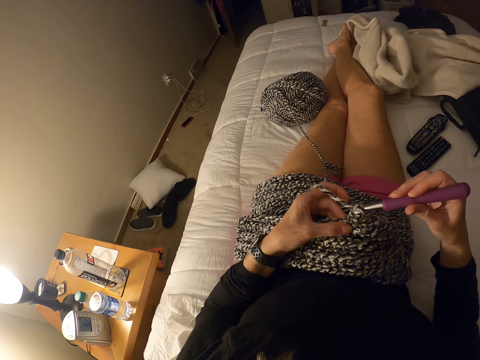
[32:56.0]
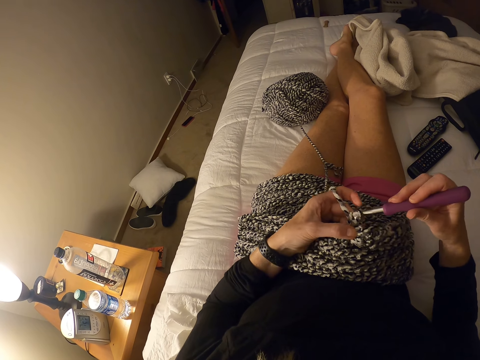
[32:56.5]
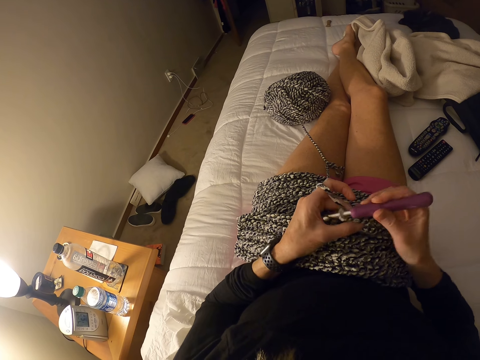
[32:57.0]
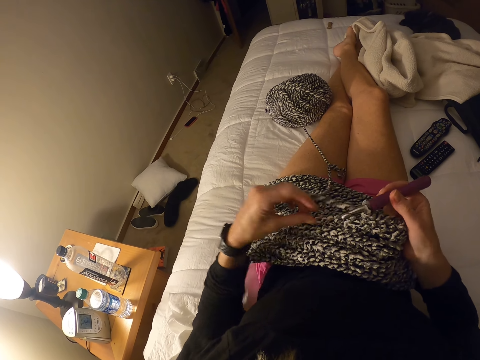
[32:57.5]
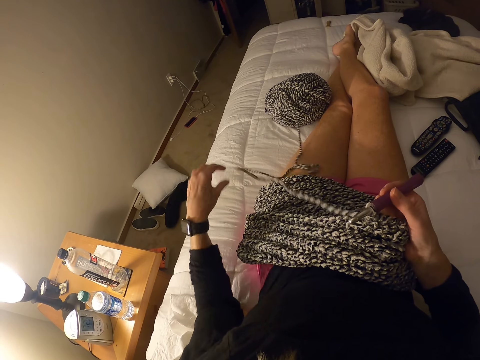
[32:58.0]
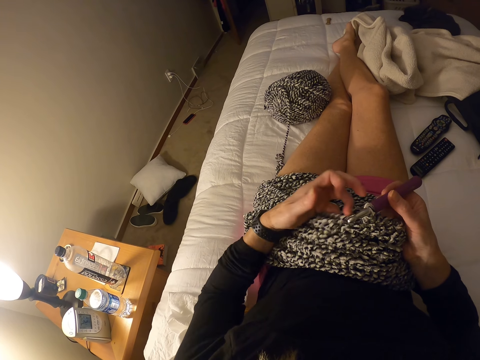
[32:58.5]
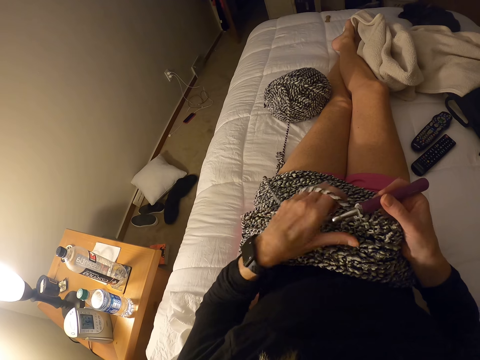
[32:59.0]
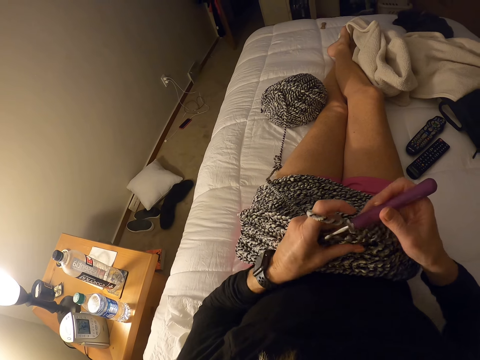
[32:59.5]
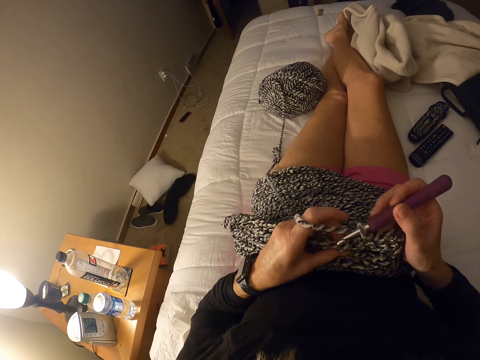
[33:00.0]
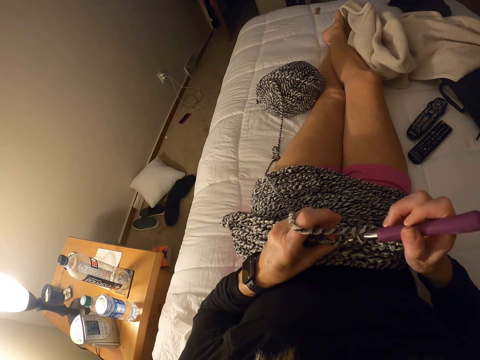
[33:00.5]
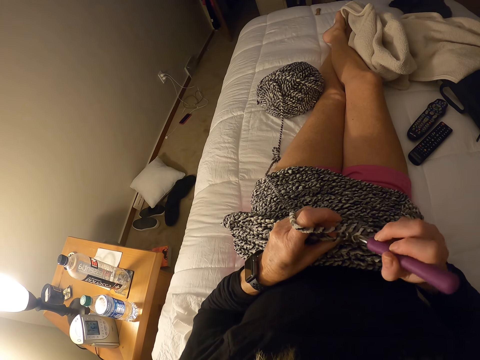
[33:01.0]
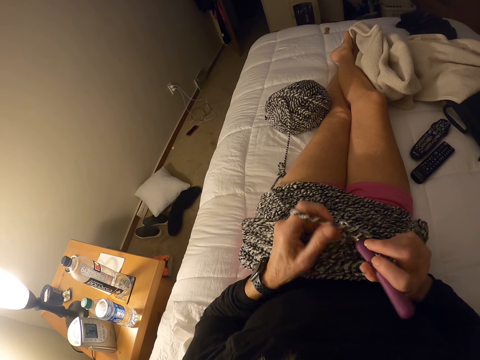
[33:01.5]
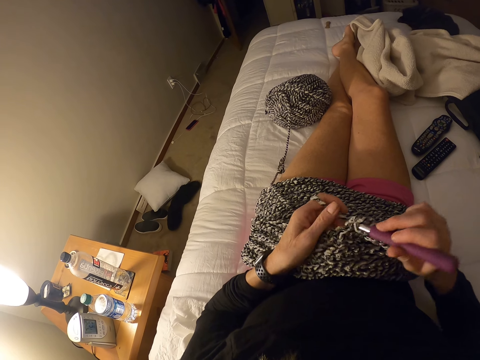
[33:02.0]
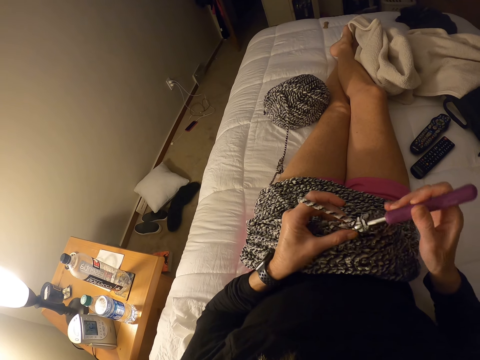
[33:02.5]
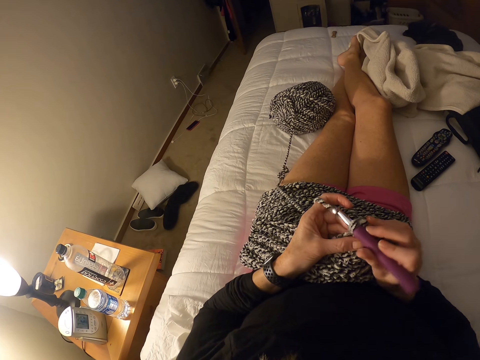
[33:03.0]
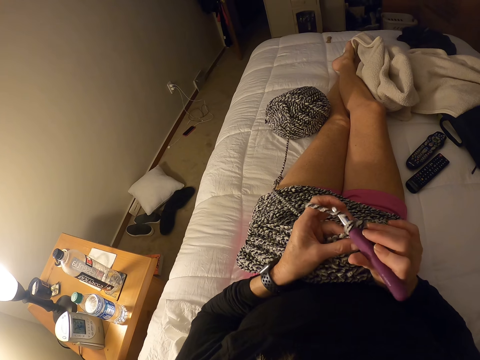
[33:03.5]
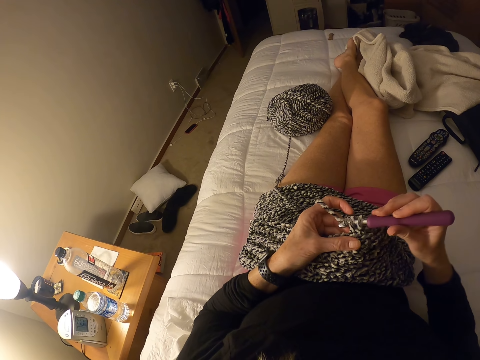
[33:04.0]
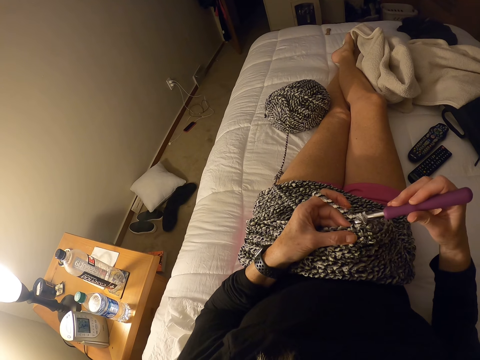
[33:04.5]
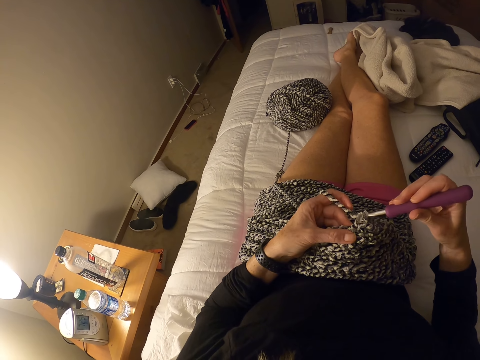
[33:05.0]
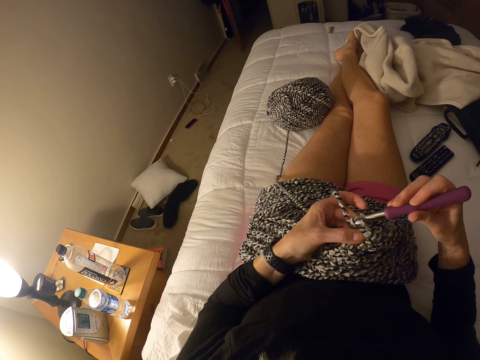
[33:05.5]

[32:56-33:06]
The camera wearer adjusts the yarn on her left hand. She ties the yarn on the hand. She crochets a piece of cloth using the crochet hook with the yarn on her lap.

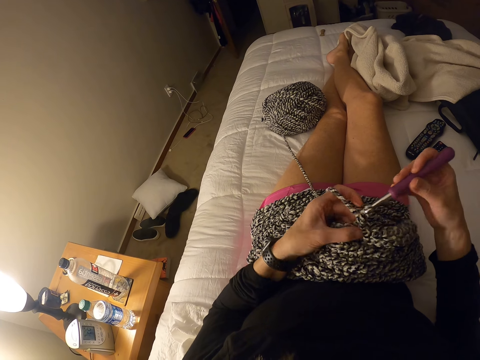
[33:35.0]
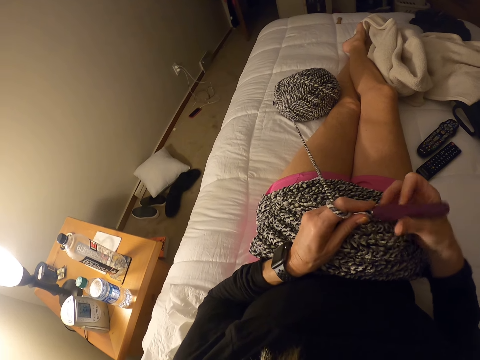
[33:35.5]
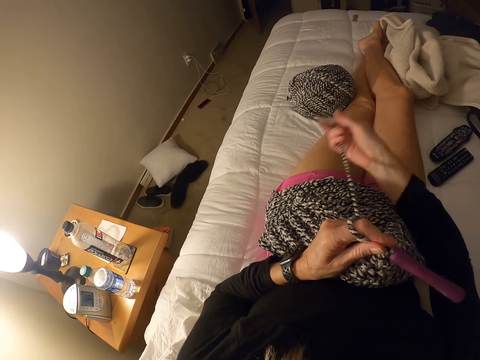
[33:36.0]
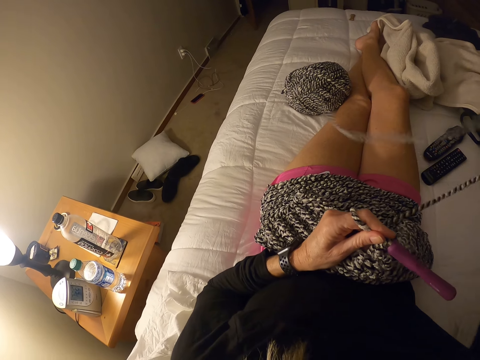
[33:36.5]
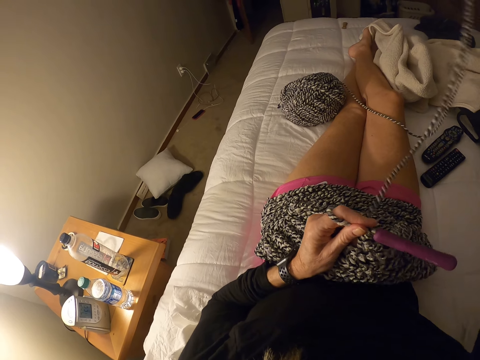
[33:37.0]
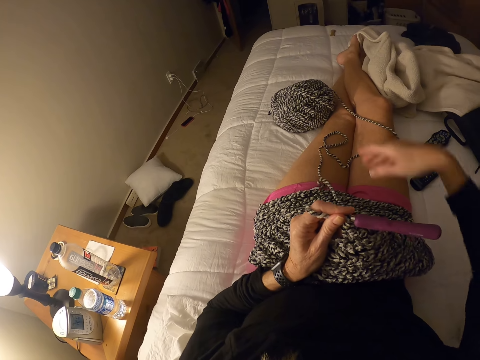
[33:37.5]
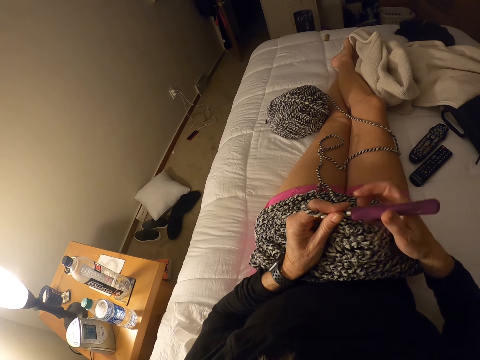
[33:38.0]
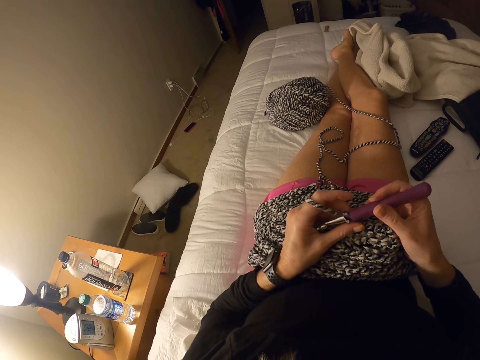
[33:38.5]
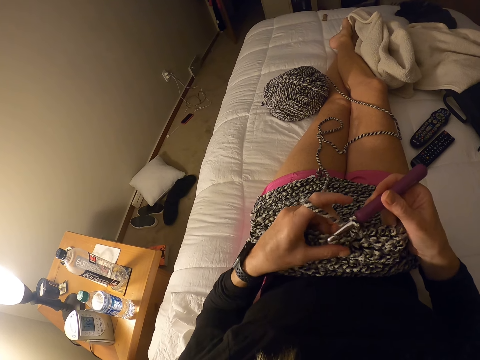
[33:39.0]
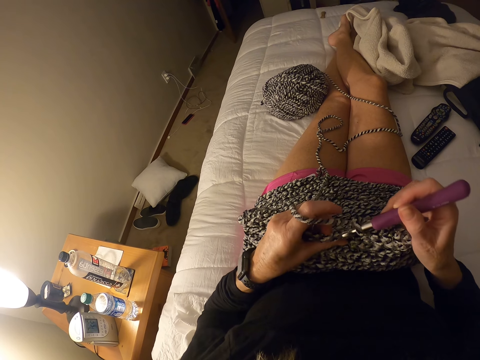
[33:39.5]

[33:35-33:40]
The camera wearer pulls the yarn on the bed with her right hand. She crochets a piece of cloth using the crochet hook with the yarn on her lap.

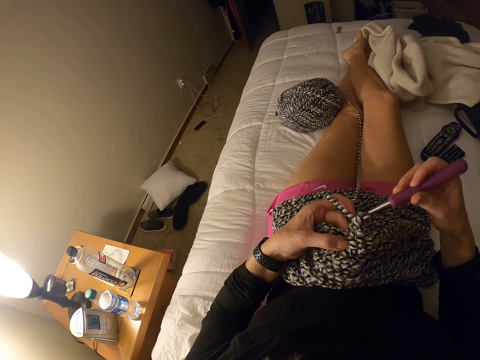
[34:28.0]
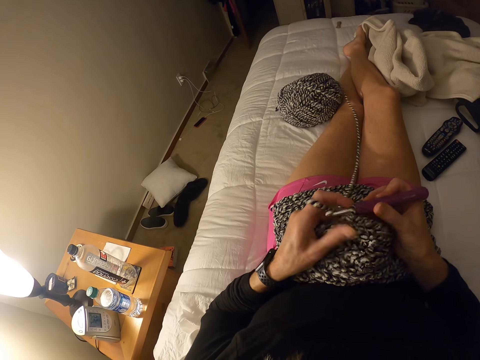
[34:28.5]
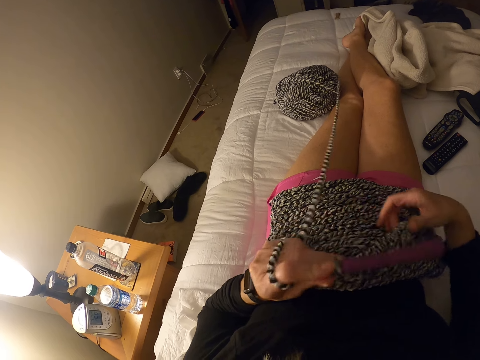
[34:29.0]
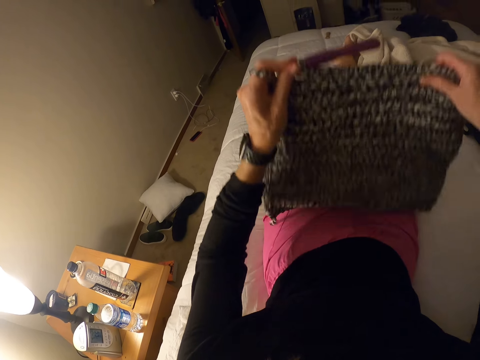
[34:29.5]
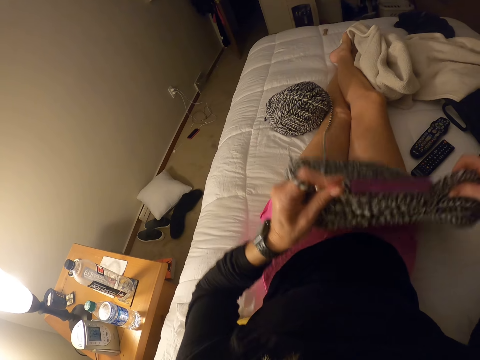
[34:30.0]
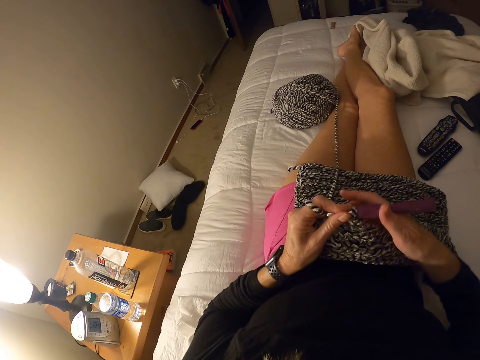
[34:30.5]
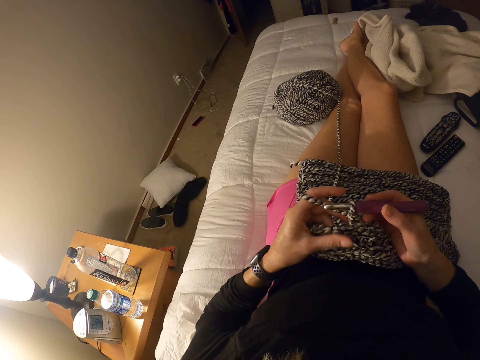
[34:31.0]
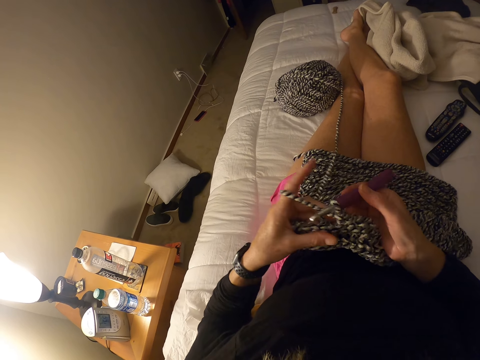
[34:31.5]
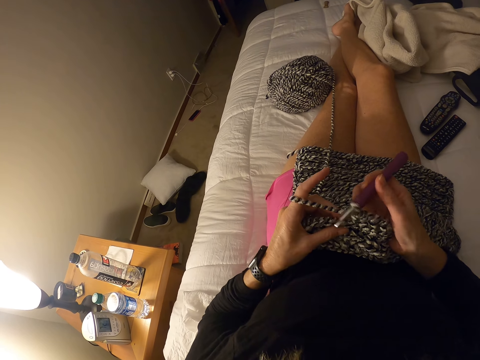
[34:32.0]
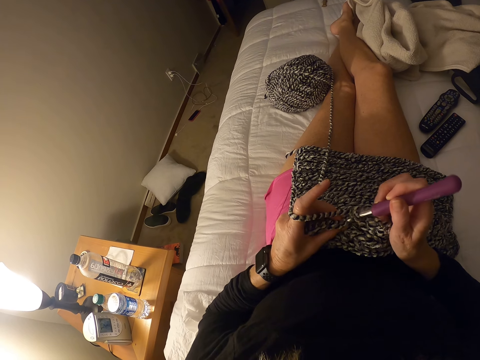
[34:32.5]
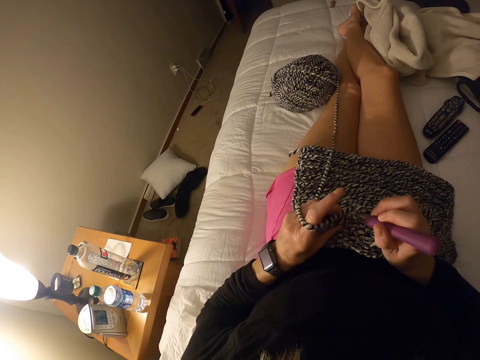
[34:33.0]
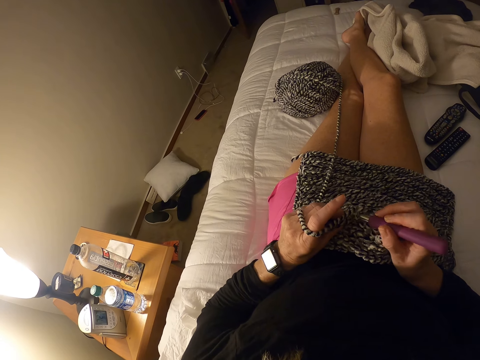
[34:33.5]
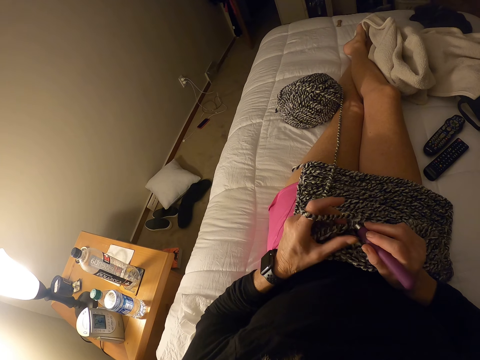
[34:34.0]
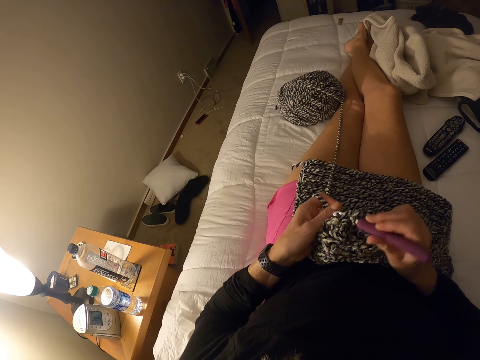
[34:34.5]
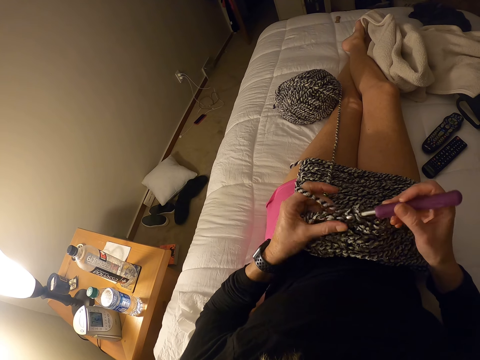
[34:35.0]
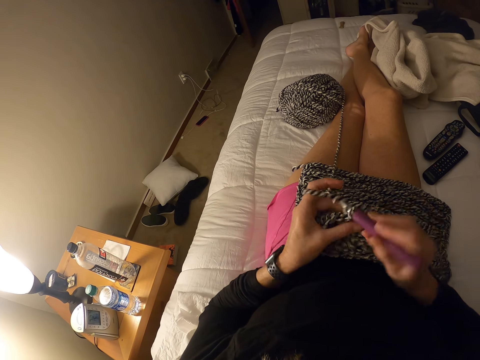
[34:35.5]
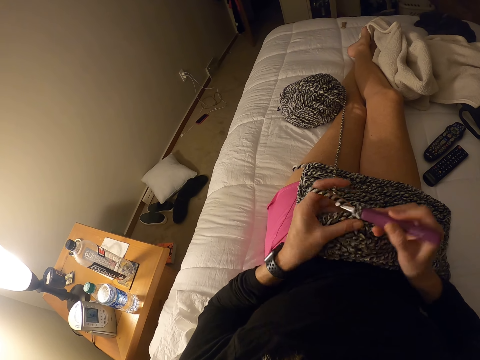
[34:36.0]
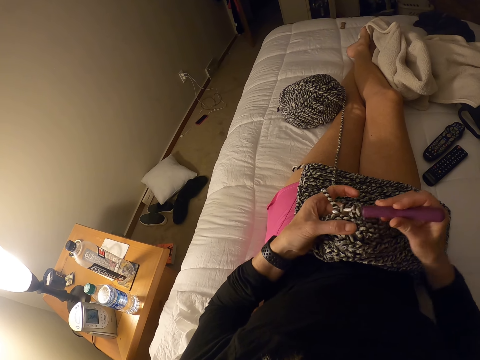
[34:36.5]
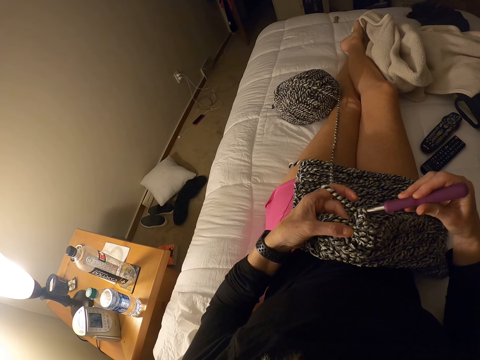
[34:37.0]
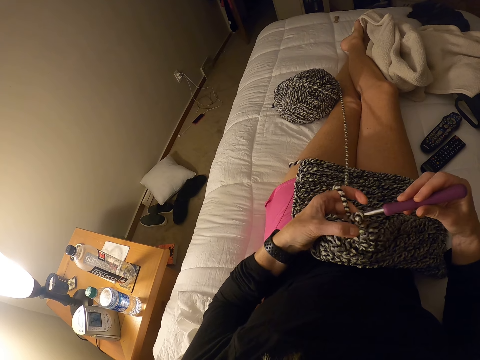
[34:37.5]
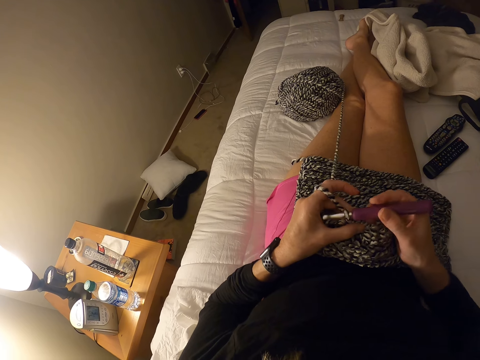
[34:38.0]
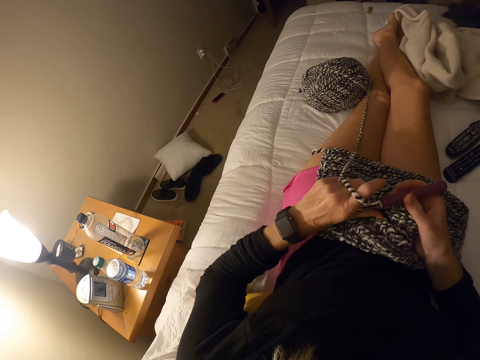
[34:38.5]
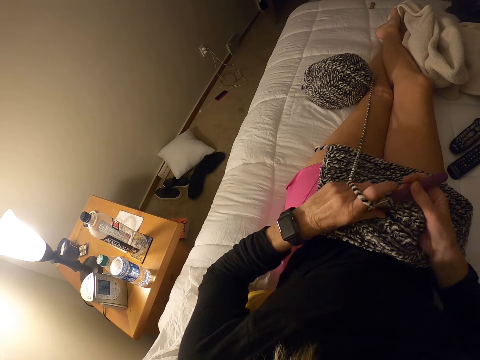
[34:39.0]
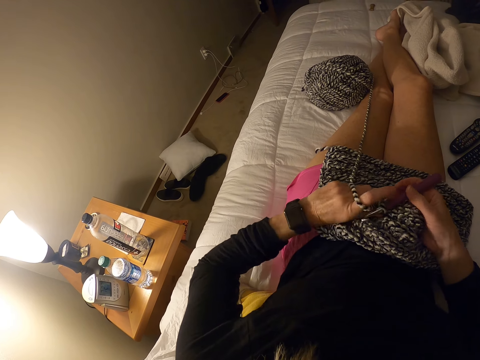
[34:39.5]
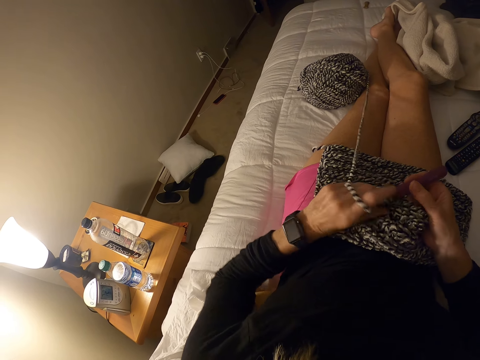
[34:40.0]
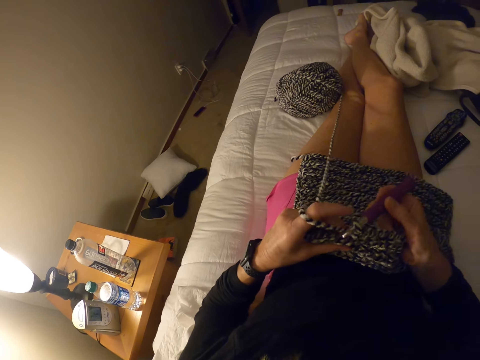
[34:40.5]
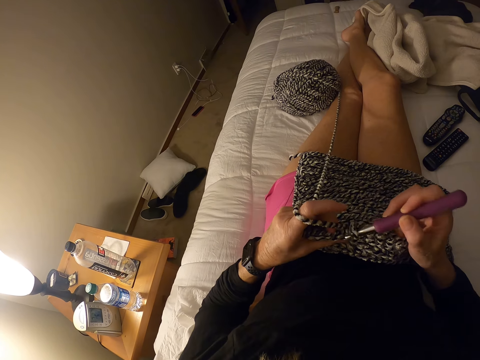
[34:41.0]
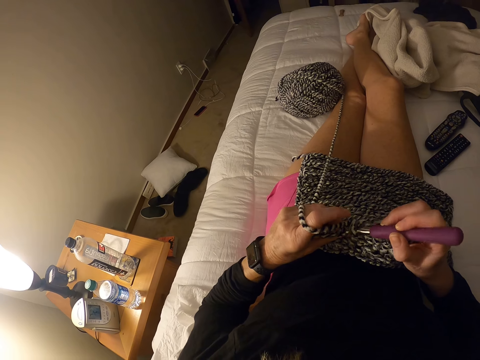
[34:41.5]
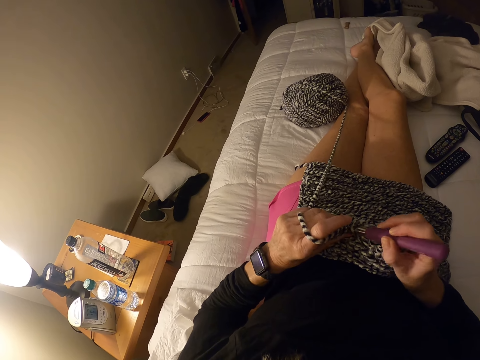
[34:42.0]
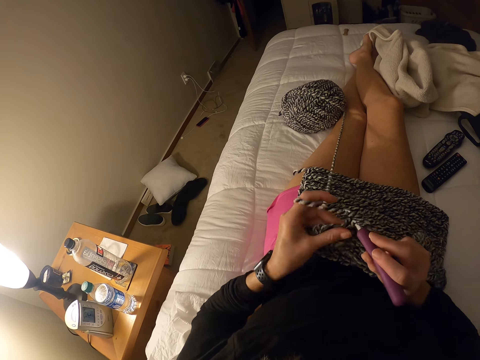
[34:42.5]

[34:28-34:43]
The camera wearer adjusts the yarn on her lap. She crochets with the yarn on her lap.
